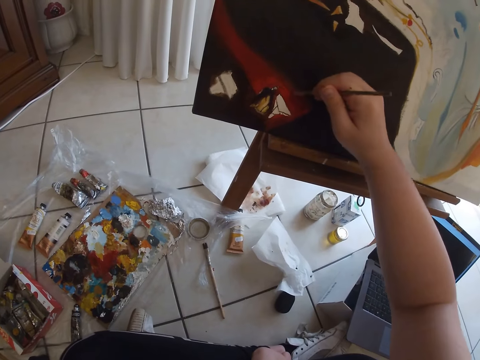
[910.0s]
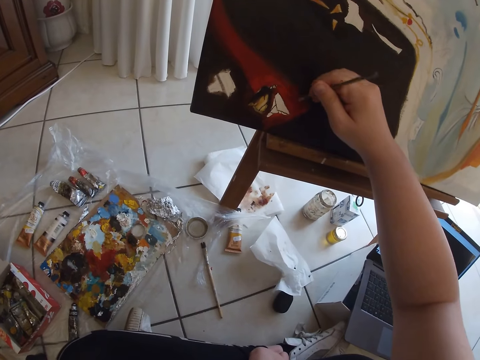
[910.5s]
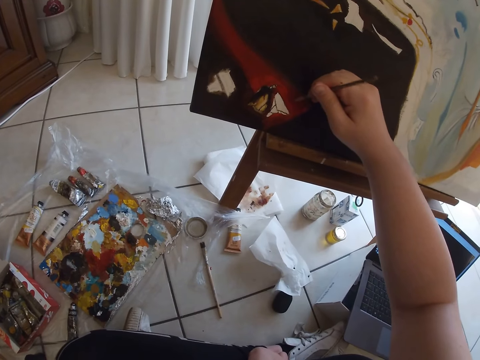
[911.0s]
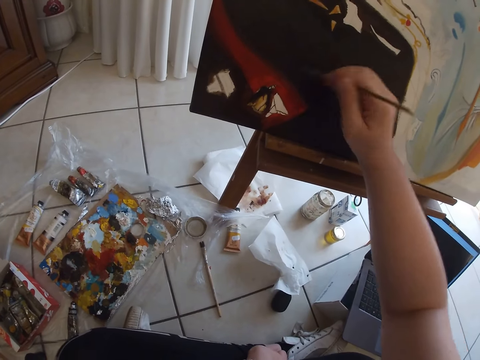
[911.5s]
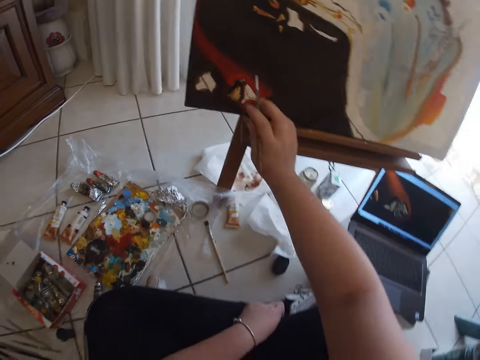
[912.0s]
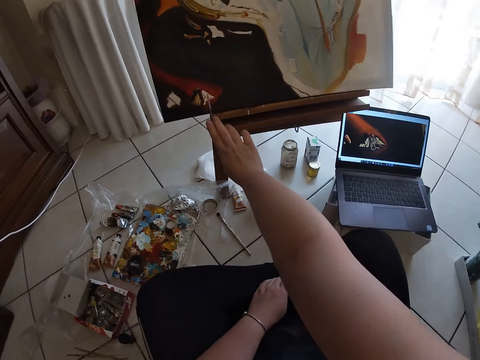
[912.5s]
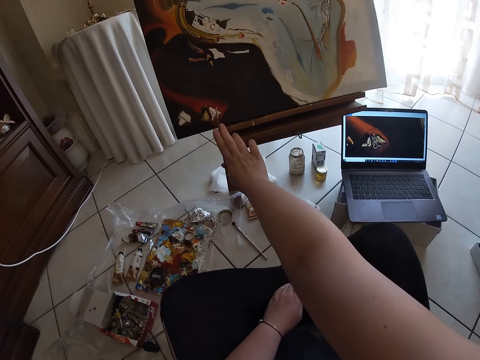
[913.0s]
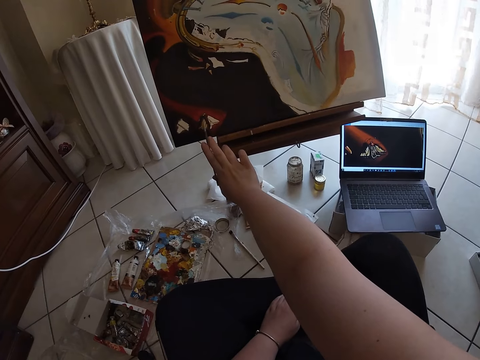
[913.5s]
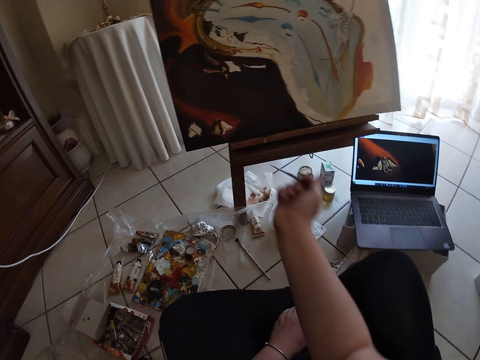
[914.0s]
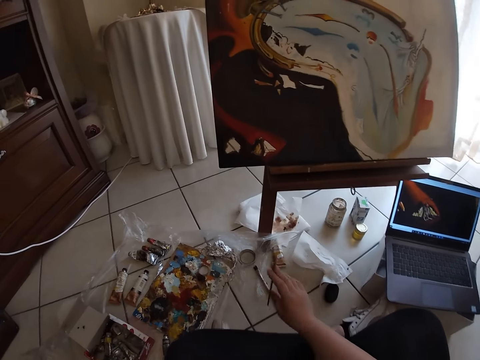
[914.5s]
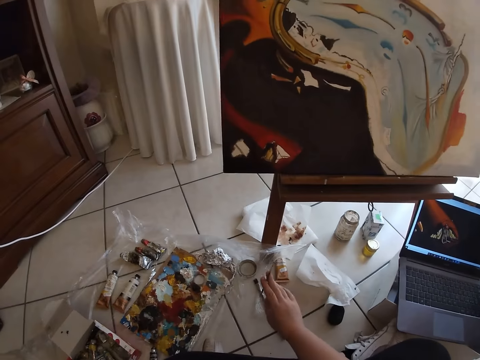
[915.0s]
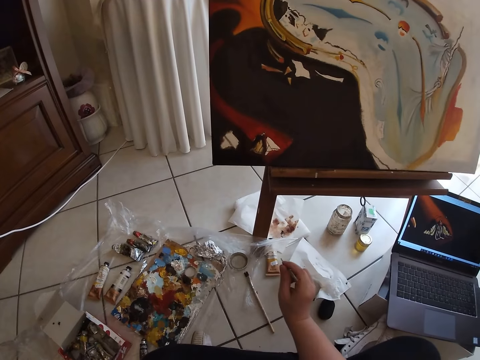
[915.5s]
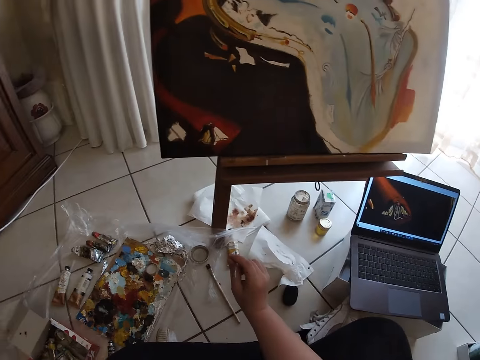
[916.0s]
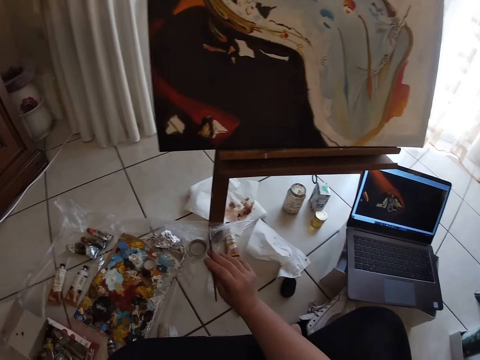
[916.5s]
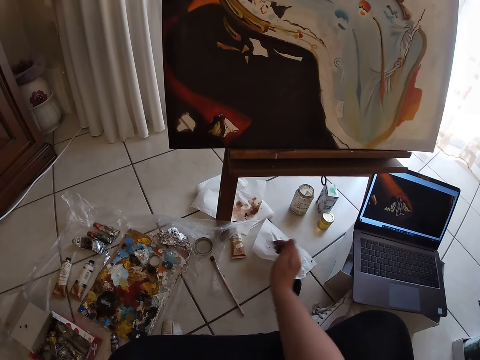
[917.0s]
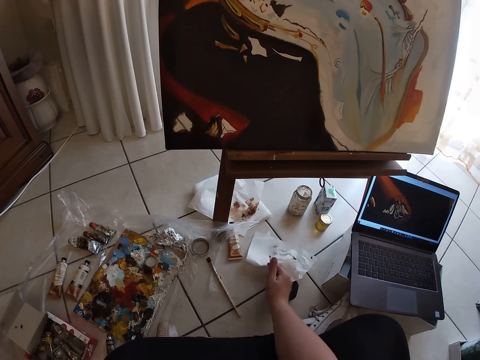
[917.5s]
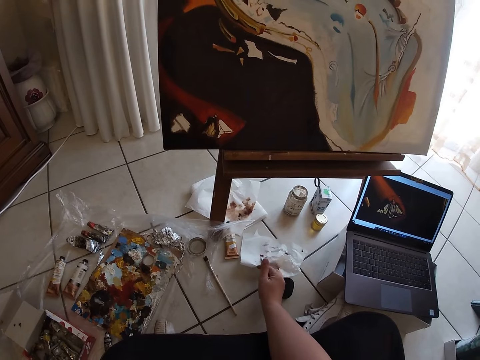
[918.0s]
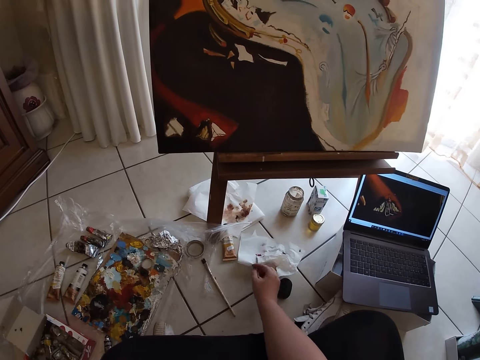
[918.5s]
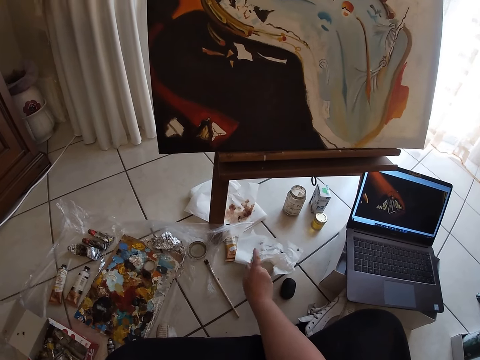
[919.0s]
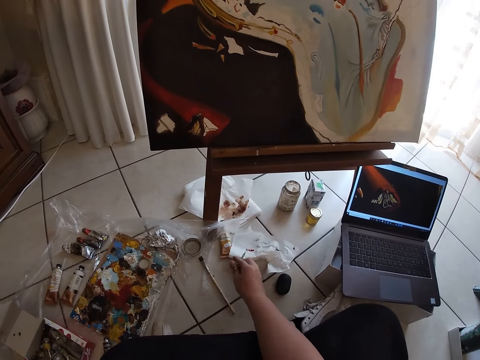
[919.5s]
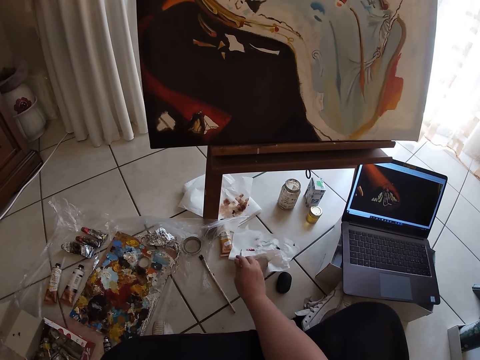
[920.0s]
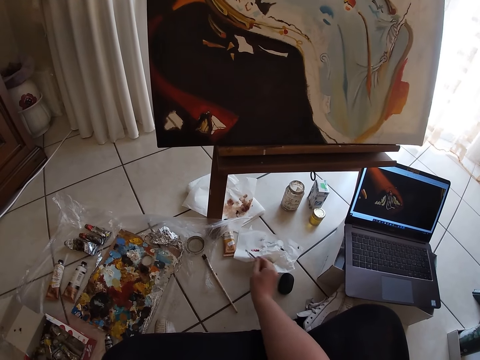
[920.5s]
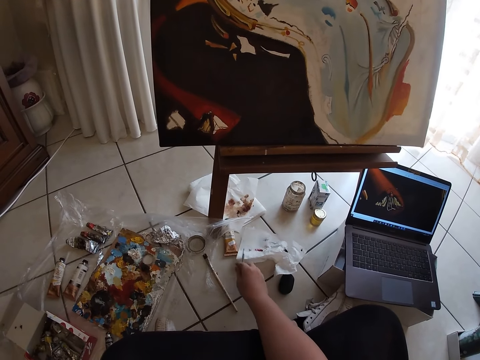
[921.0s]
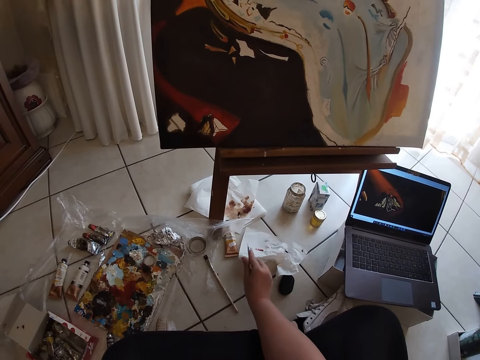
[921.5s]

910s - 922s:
The camera wearer removes the paintbrush in her right hand from the canvas. She cleans the paintbrush on the paper on the floor with her right hand.

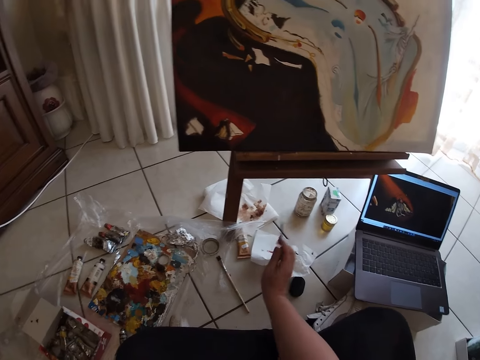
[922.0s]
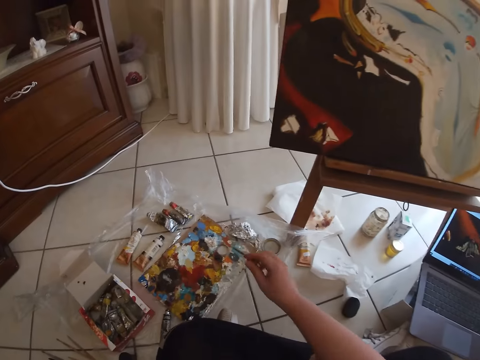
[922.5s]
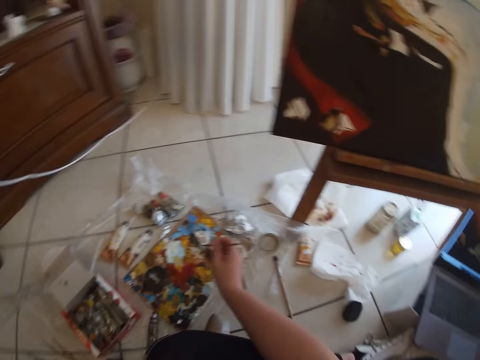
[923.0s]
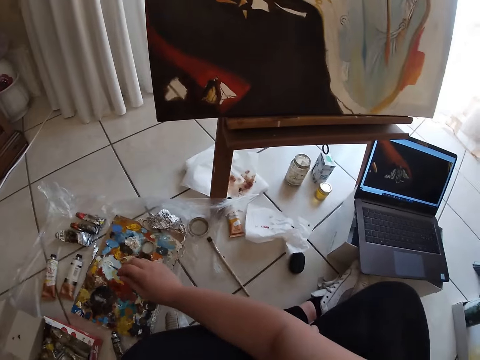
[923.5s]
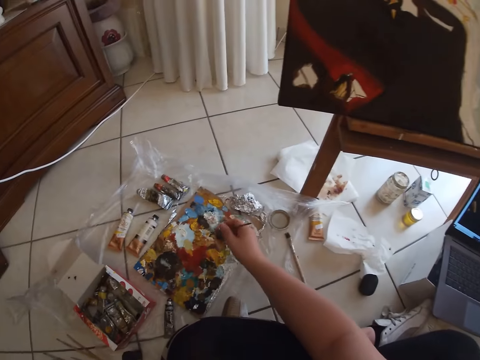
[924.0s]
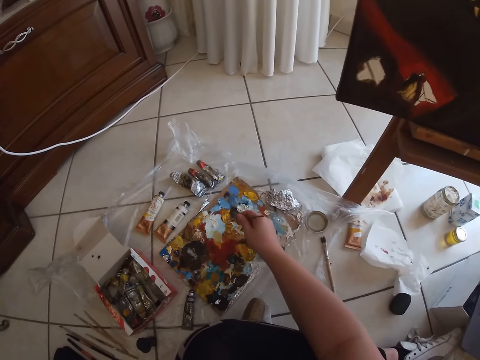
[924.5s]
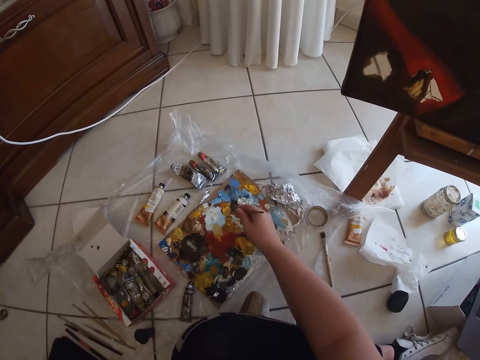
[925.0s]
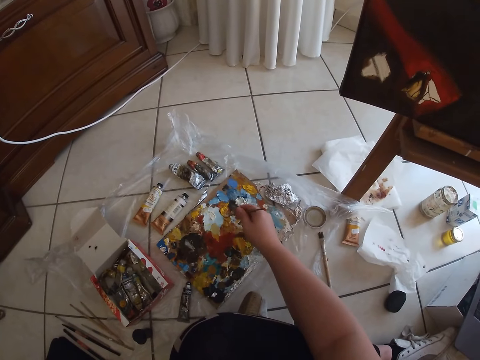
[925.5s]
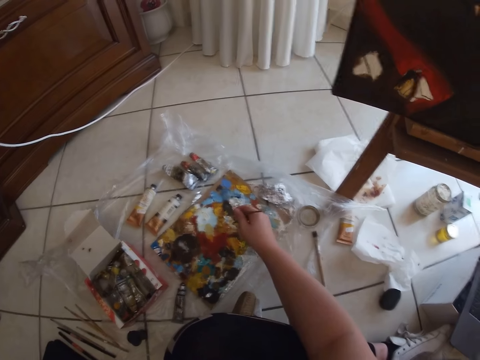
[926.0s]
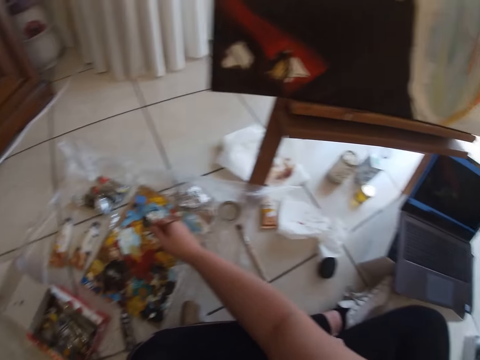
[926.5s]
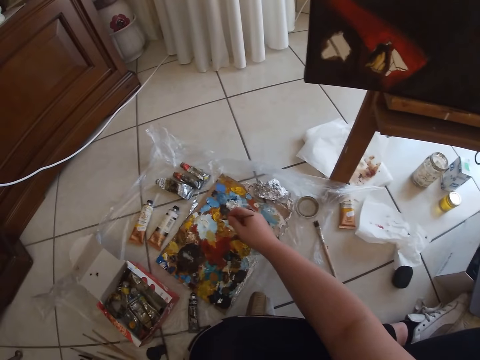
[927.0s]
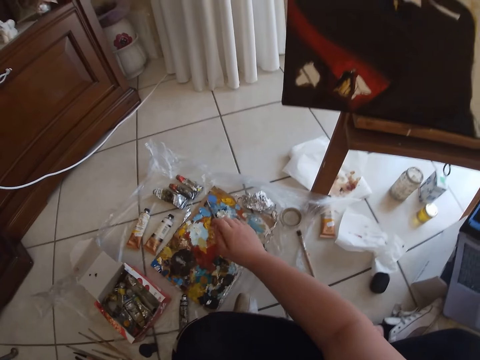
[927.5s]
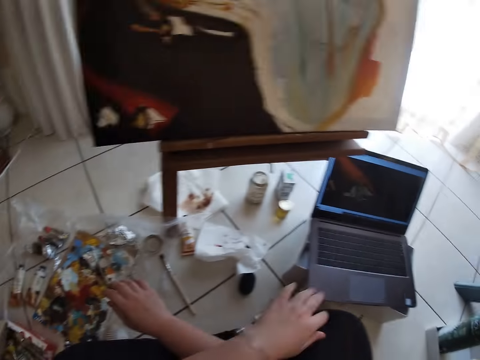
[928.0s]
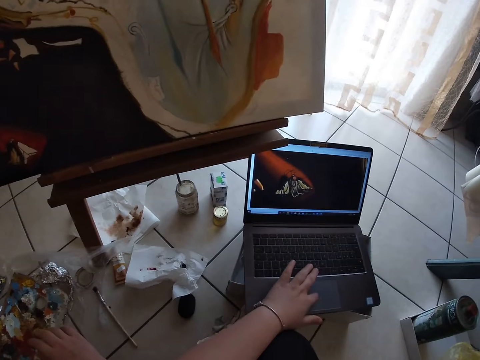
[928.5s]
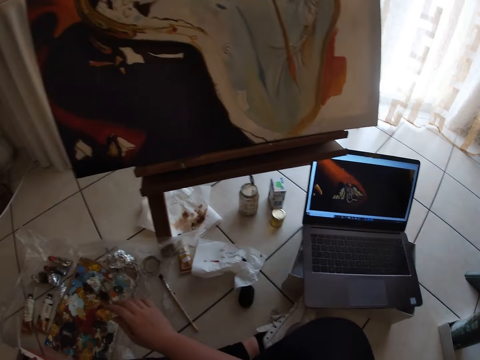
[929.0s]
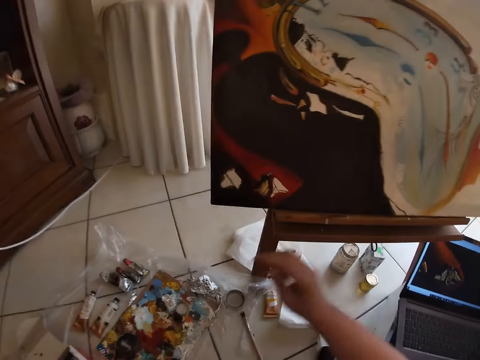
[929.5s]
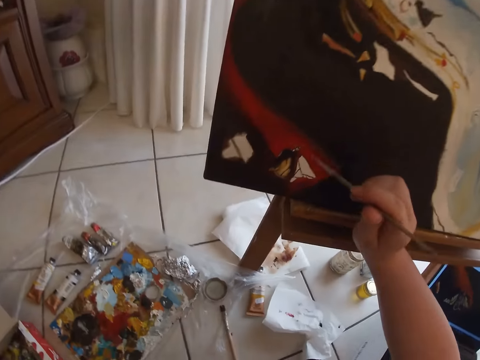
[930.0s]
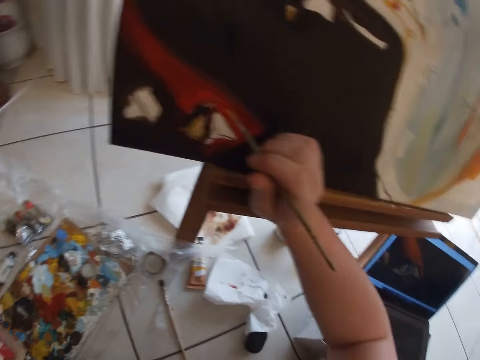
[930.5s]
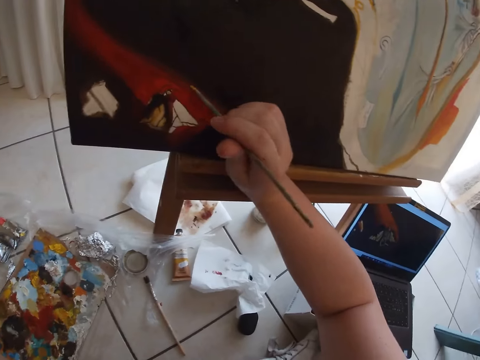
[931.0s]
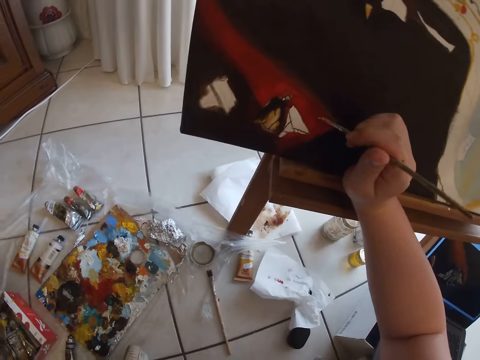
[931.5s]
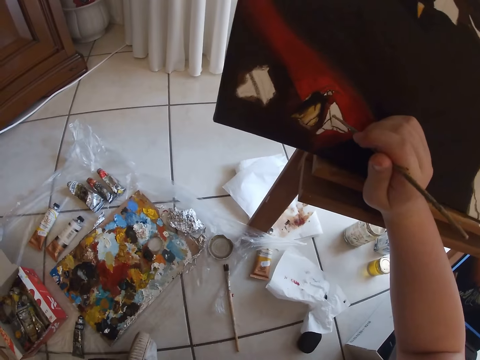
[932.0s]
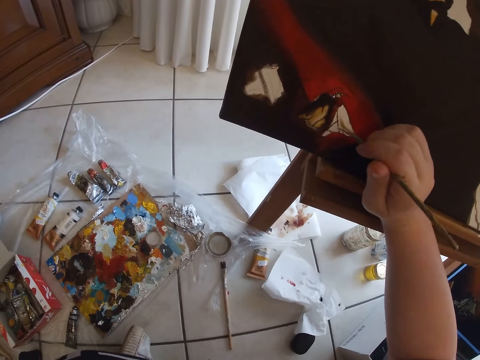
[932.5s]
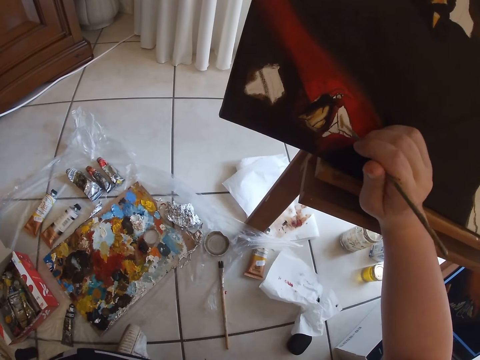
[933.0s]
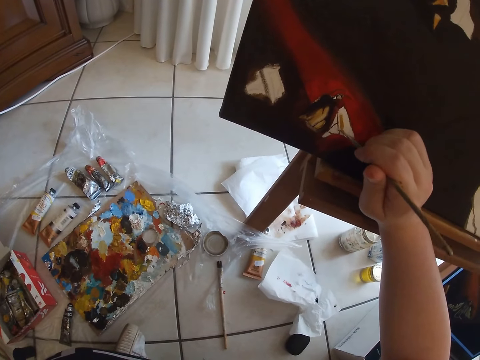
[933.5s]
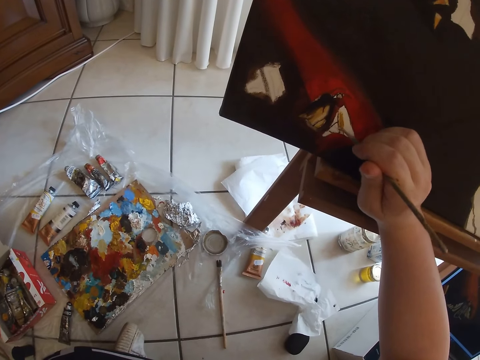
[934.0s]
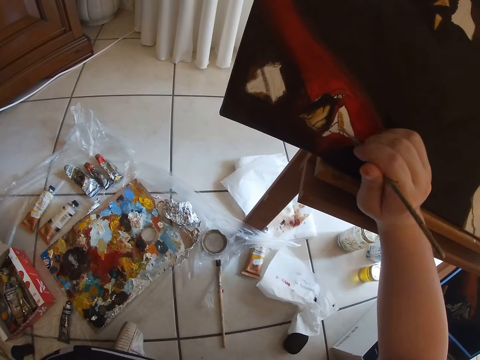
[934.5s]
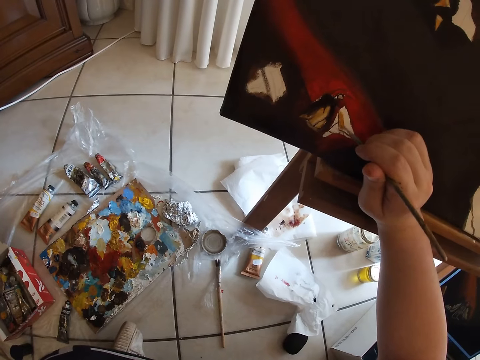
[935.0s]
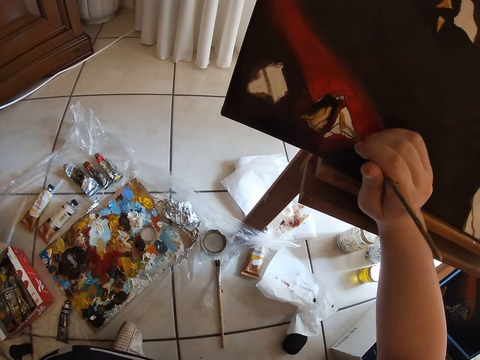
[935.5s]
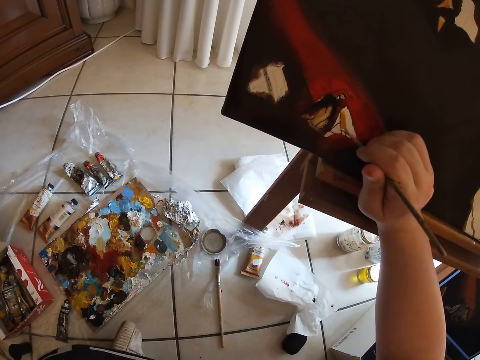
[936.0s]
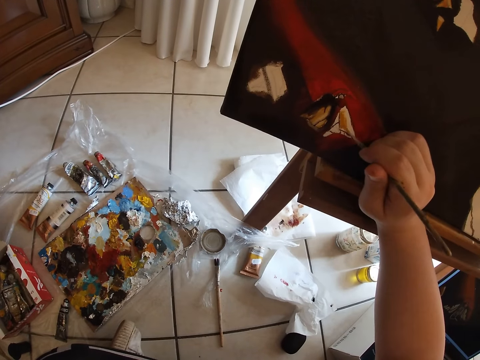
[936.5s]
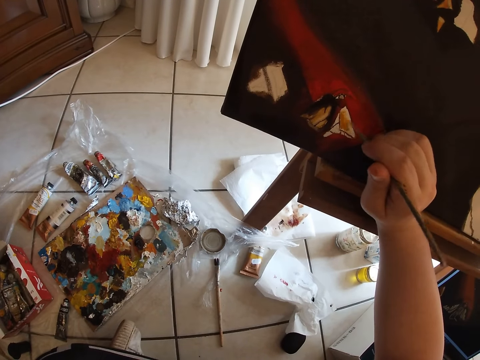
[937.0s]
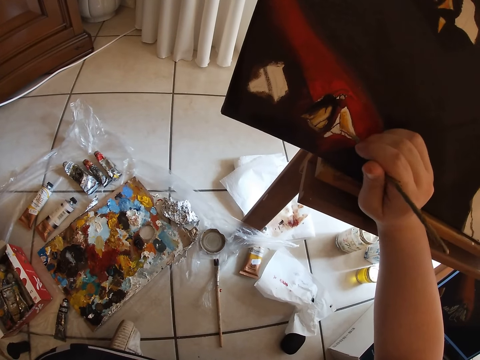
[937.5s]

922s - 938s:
The camera wearer dabs at some paint on the palette on the floor with the paintbrush in her right hand. She touches a laptop on the floor with her left hand and operates the laptop. She paints on the canvas with the paintbrush in her right hand.
